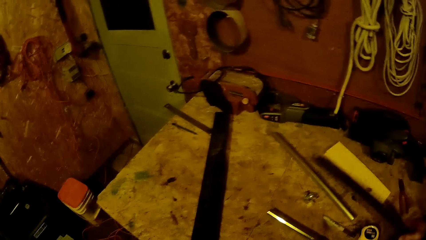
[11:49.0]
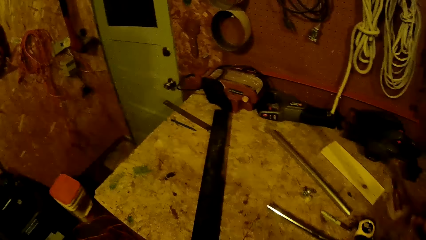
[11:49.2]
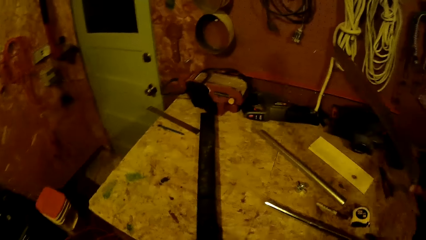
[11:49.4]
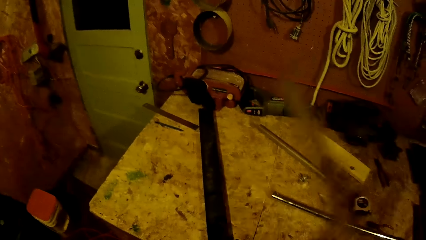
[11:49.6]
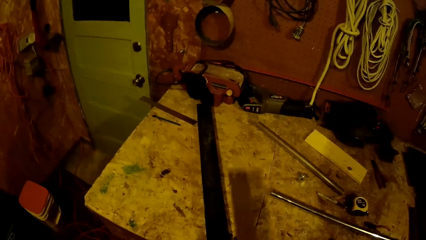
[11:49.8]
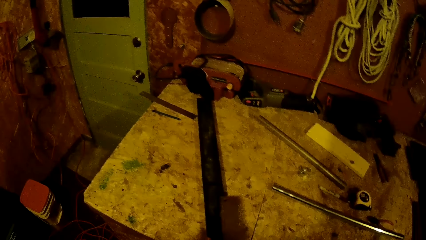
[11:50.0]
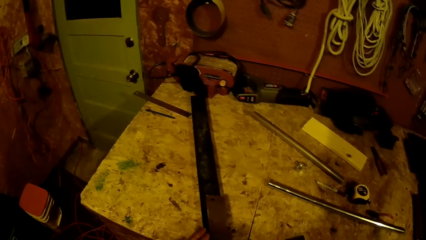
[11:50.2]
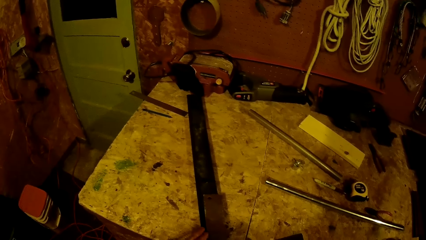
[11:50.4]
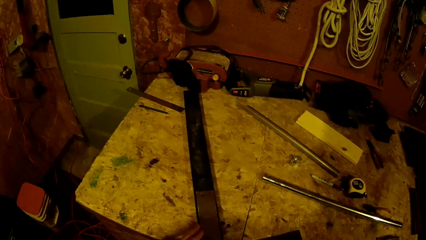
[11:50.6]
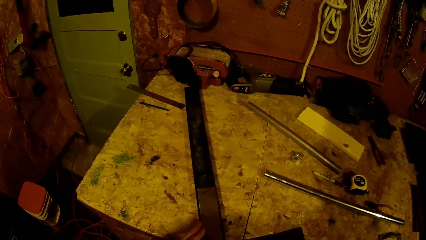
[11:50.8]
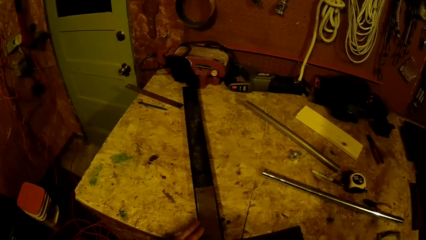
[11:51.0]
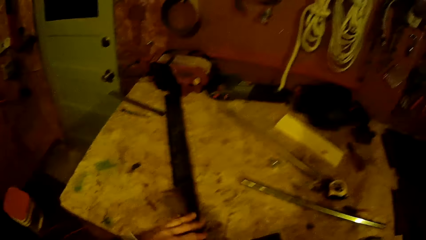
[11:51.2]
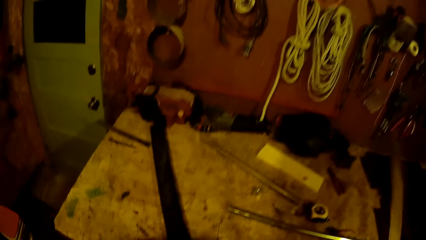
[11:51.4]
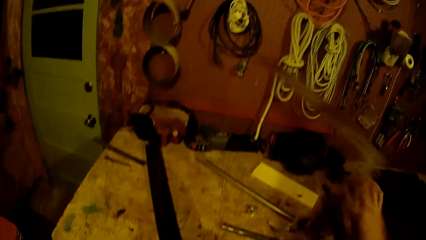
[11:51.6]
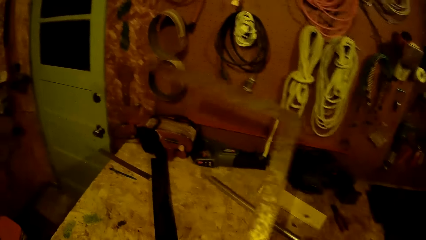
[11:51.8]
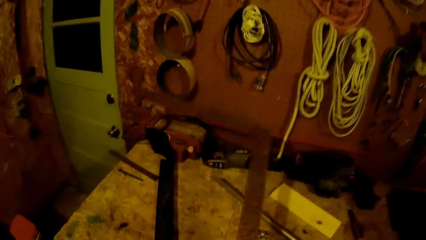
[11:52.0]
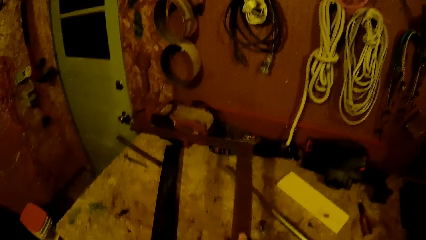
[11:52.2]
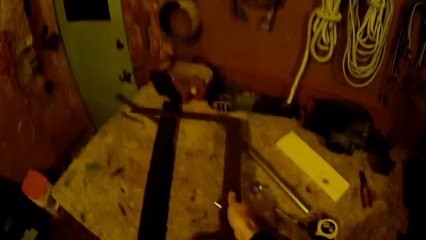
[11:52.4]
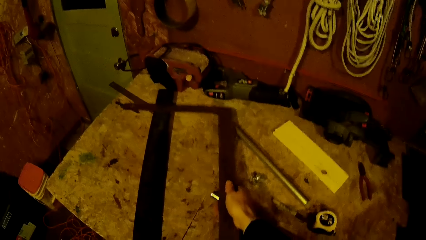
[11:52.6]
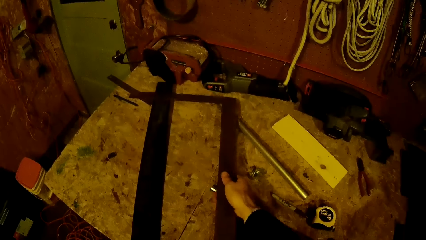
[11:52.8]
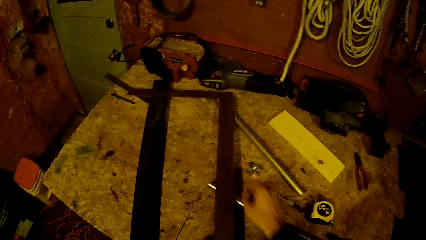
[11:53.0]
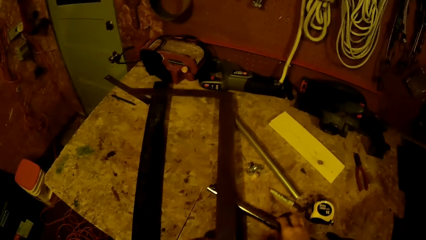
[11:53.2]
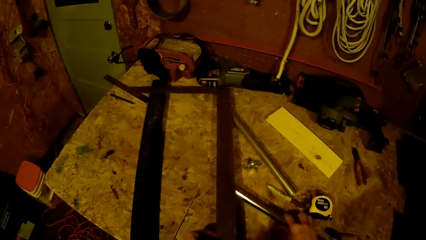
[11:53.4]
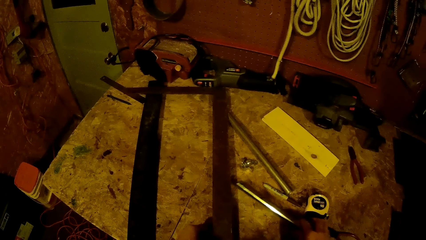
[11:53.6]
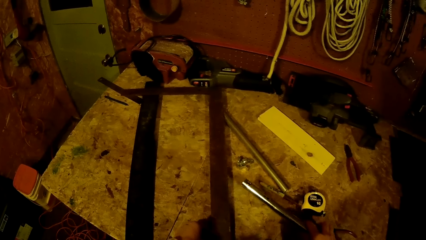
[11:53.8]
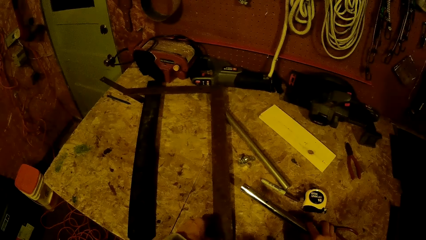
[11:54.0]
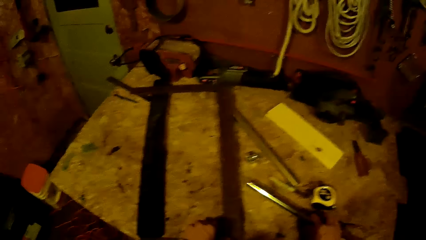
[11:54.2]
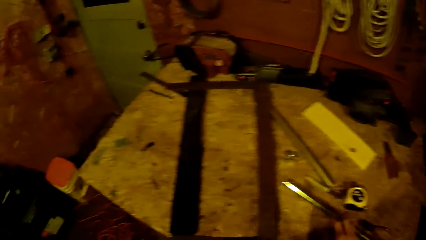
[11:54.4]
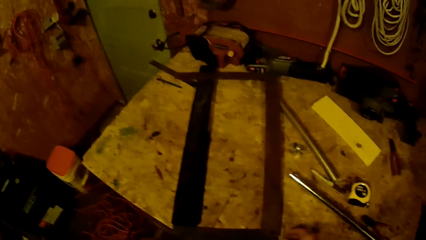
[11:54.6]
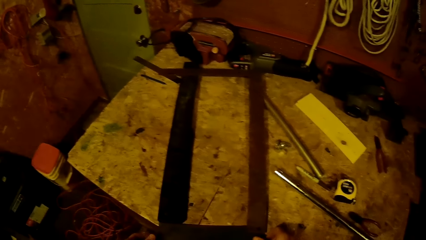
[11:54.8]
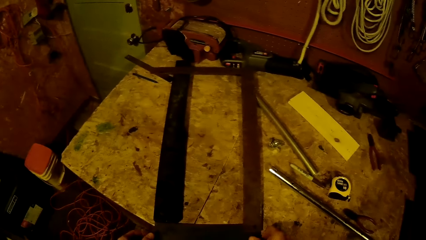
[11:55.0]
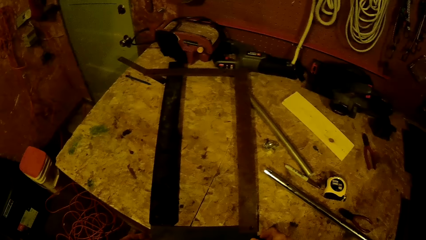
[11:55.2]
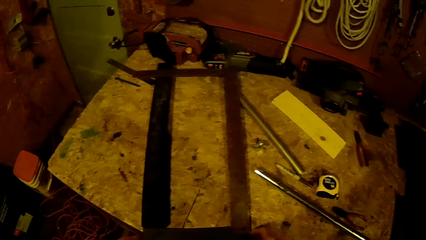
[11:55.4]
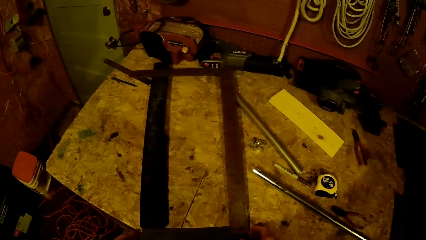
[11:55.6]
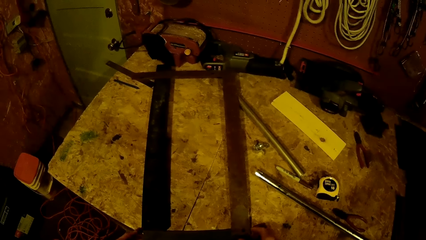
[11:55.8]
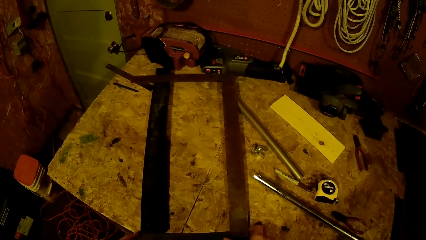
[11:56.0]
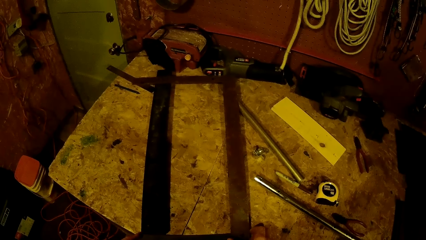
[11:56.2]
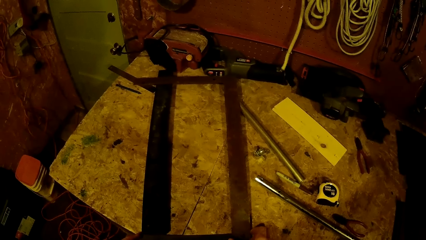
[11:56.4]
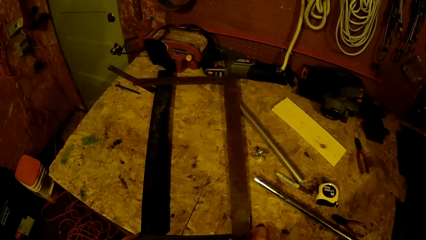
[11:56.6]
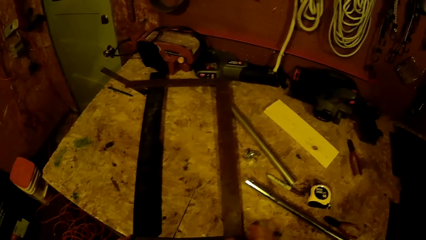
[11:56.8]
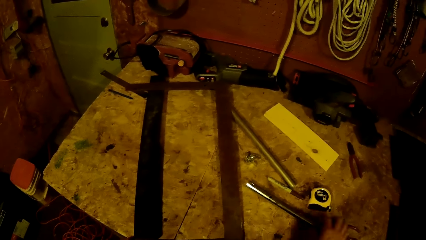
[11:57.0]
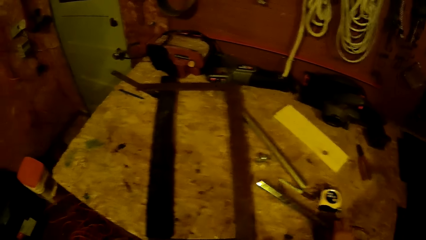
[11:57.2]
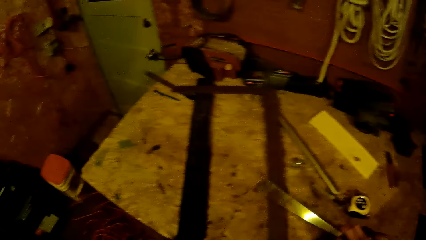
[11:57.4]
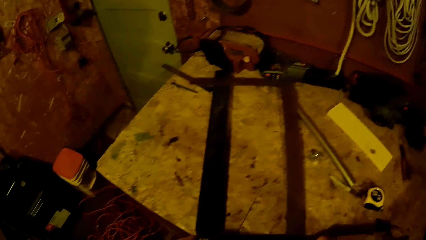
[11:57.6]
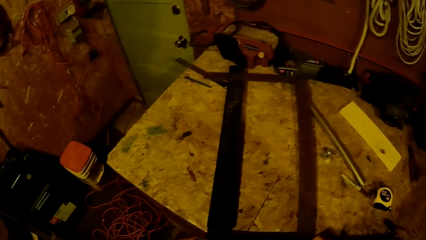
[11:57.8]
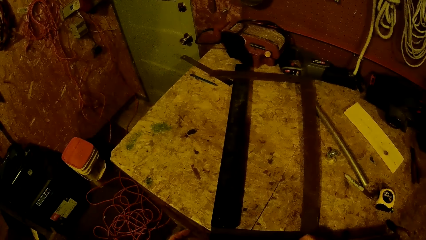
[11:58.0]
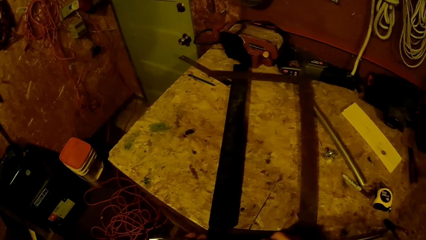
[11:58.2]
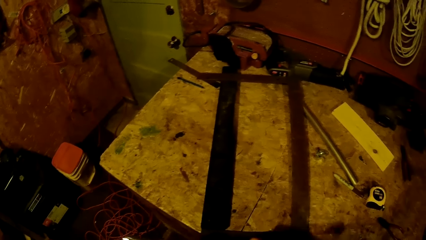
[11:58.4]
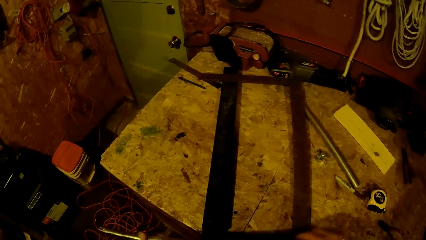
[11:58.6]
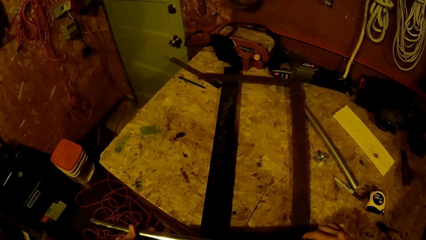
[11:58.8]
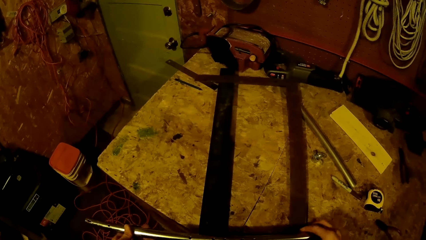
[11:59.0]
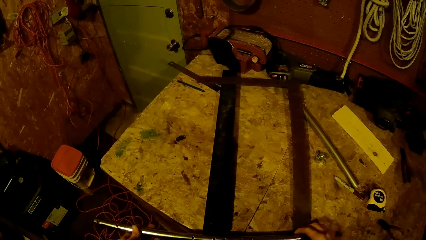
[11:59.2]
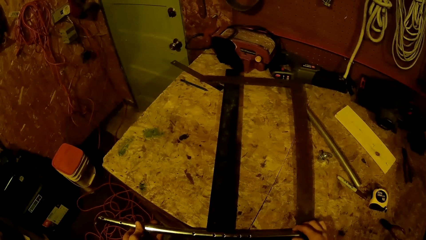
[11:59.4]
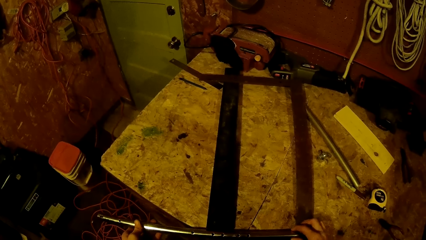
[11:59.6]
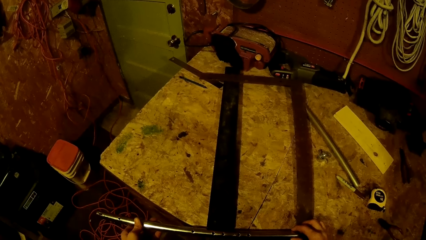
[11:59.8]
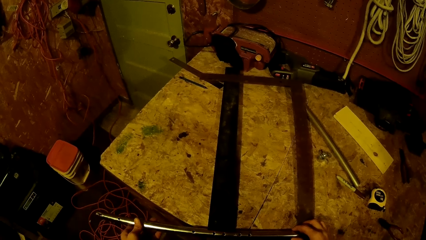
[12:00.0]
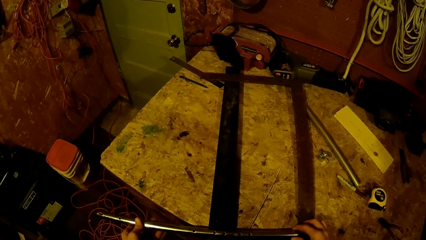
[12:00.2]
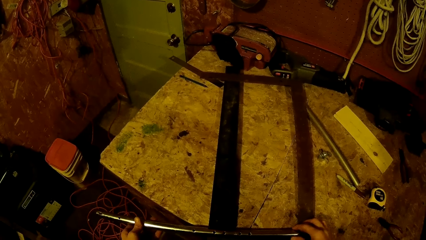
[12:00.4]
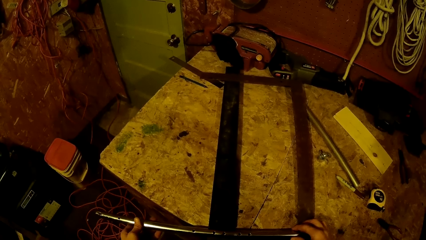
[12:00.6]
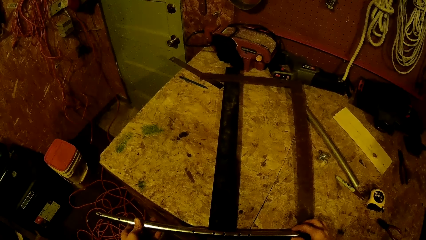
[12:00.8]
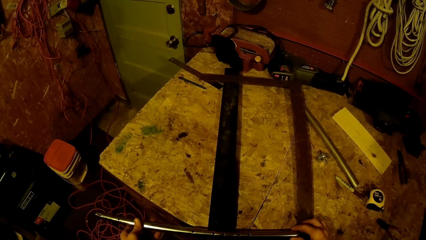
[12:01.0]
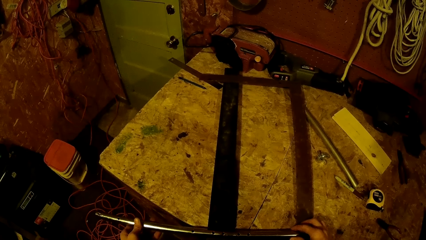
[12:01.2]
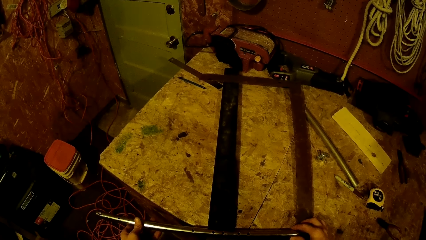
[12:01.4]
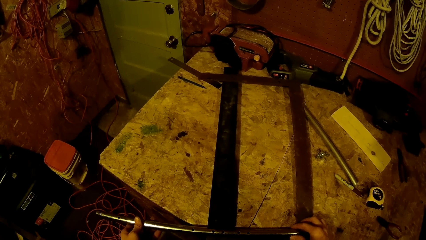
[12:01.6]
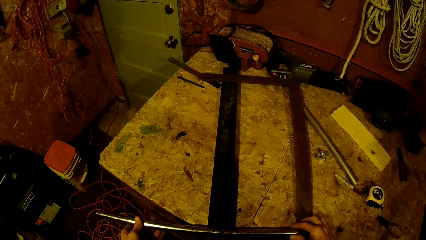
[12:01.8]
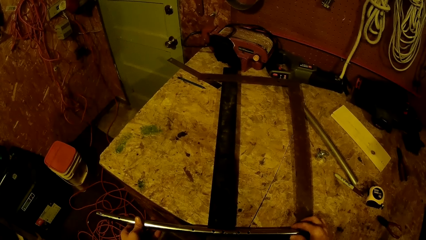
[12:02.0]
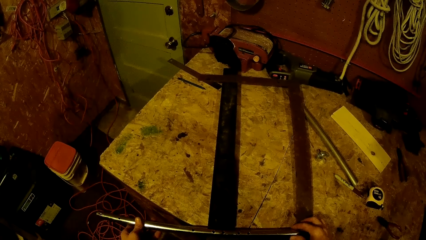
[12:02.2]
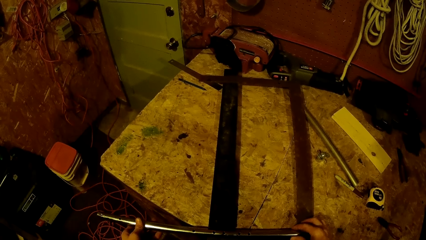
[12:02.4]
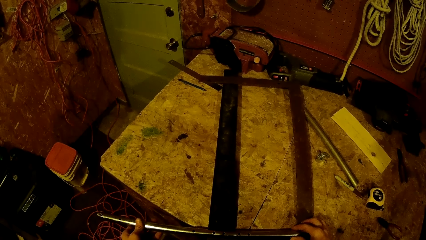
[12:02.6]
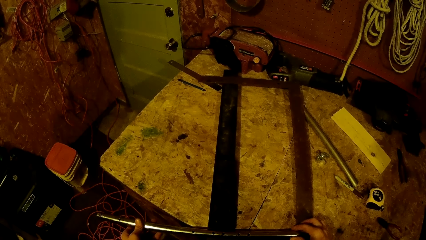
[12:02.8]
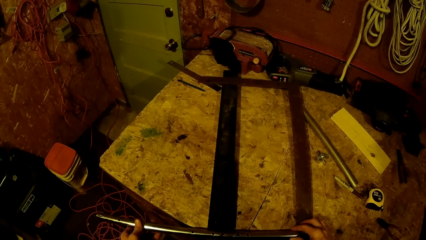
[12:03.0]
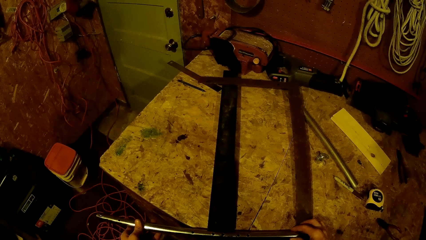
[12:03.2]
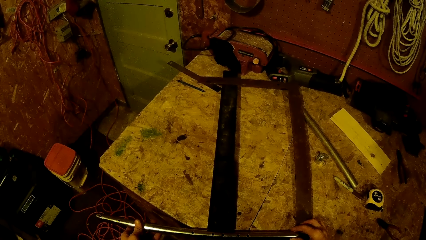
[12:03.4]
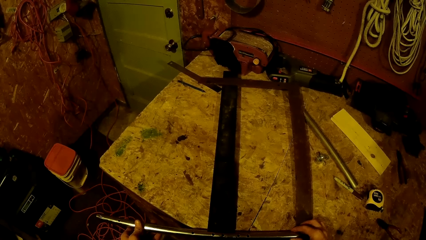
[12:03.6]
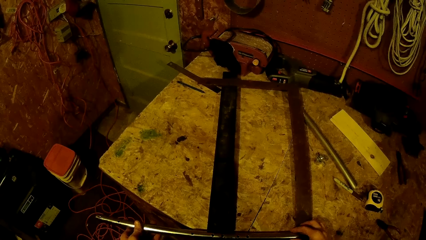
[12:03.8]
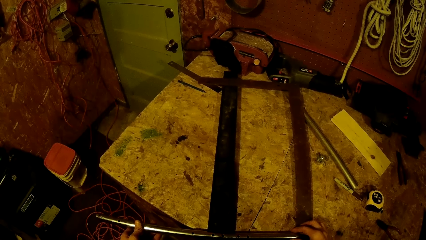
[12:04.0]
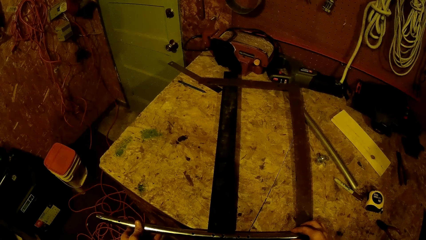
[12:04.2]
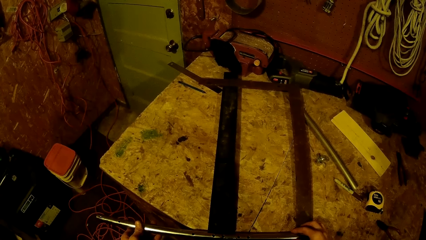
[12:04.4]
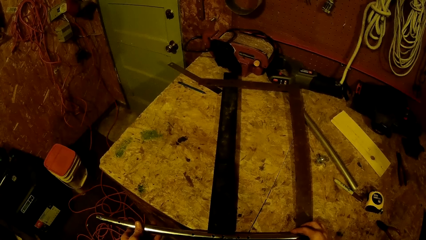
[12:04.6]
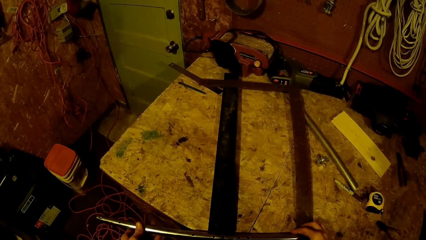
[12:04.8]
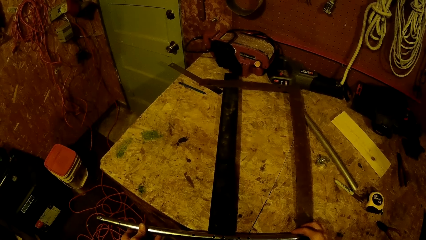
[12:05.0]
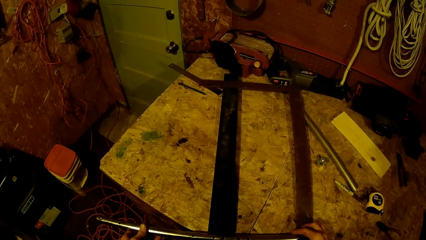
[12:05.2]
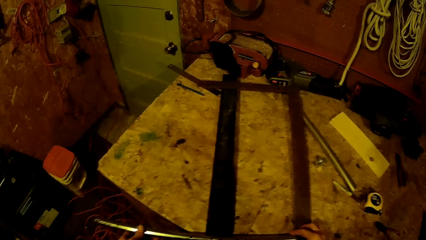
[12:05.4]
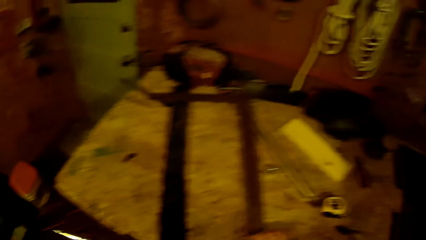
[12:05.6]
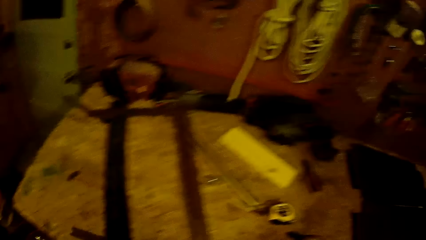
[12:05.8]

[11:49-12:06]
The camera wearer picks up an L square from the table with his right hand. He measures a metal on the table. He puts the L square down. He picks up another metal from the table with his right hand. He drops the metal in his right hand on the table.
